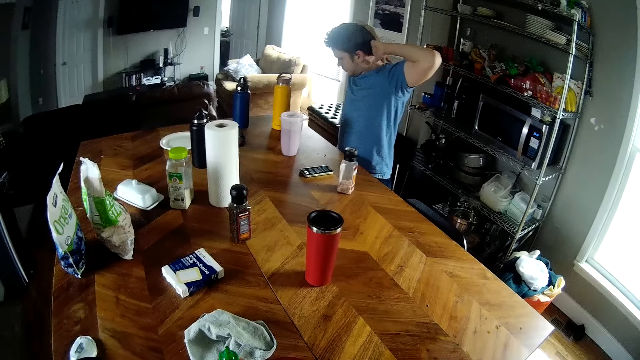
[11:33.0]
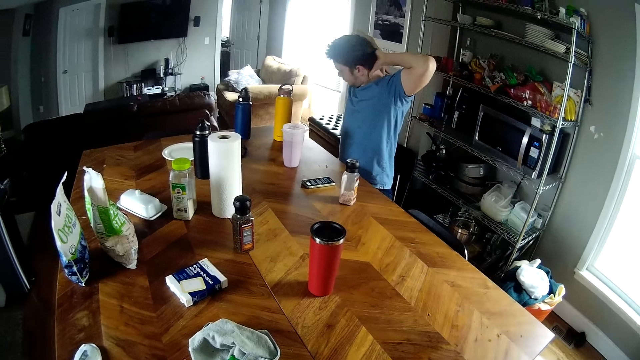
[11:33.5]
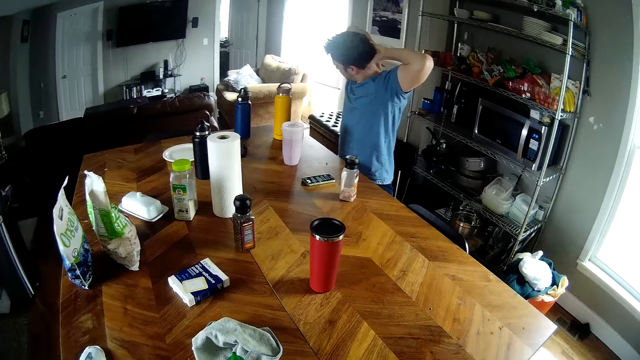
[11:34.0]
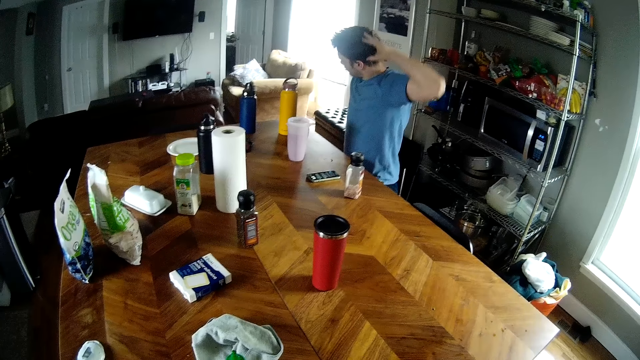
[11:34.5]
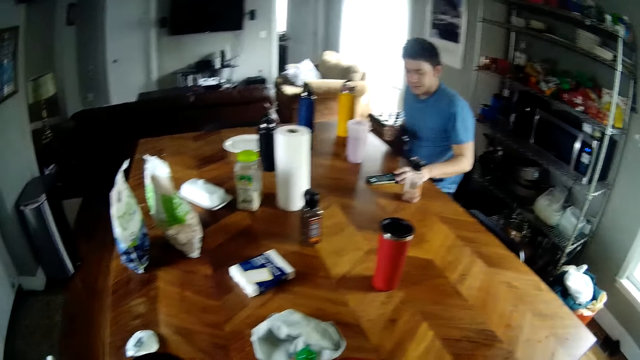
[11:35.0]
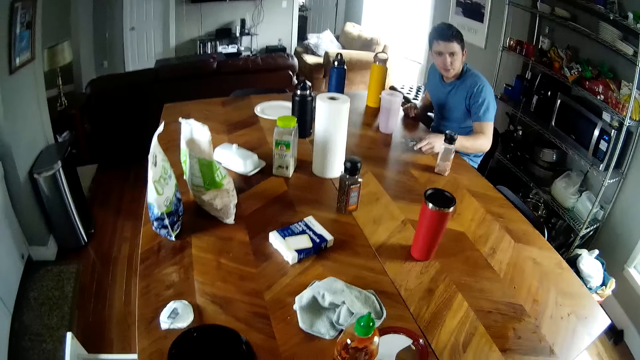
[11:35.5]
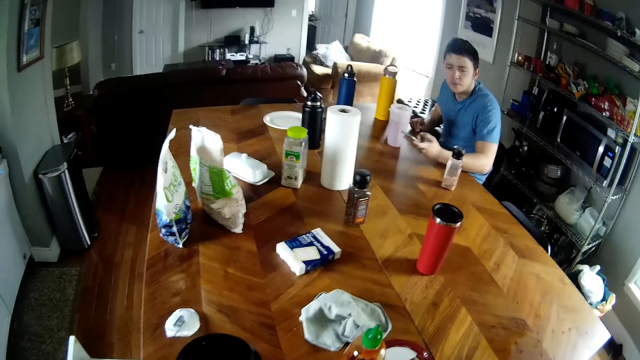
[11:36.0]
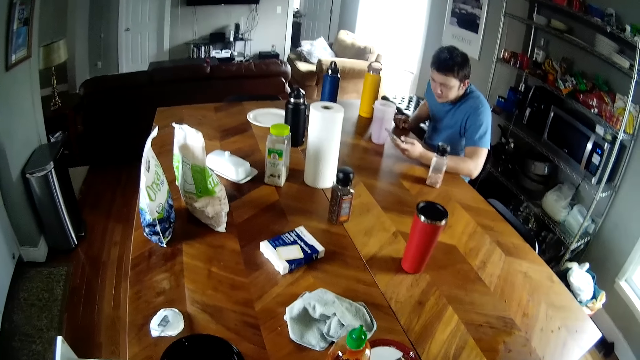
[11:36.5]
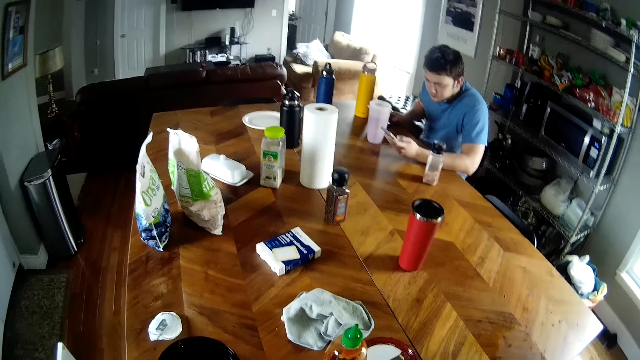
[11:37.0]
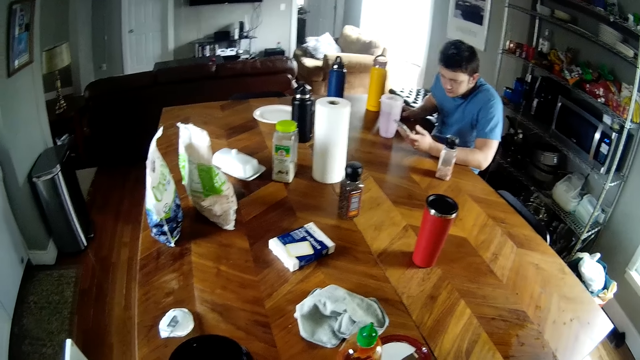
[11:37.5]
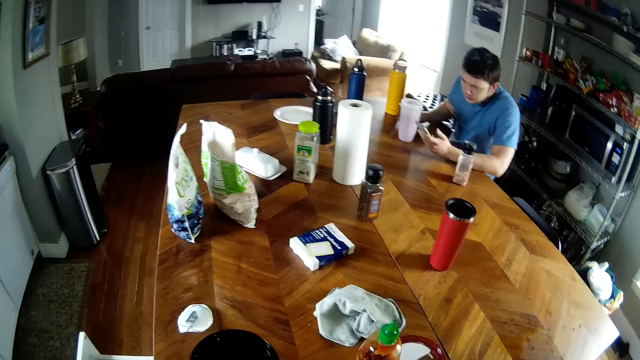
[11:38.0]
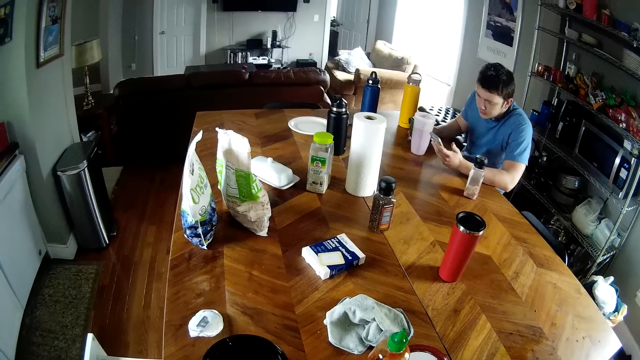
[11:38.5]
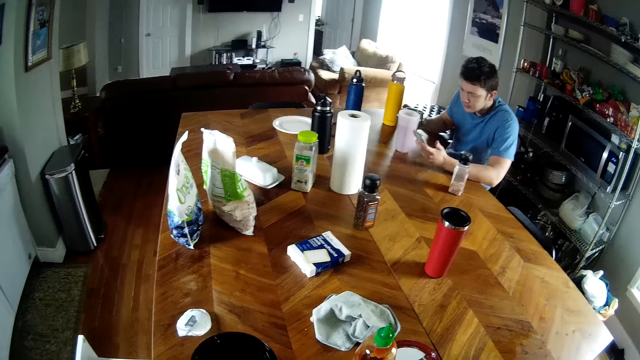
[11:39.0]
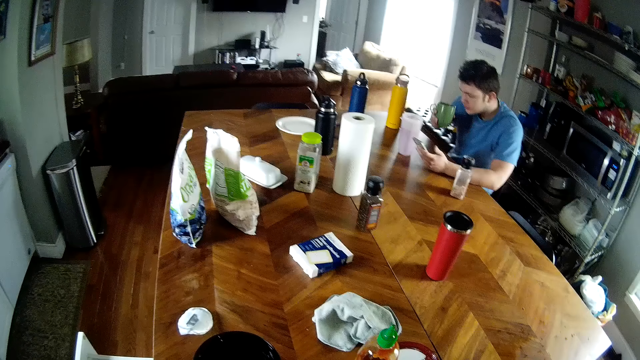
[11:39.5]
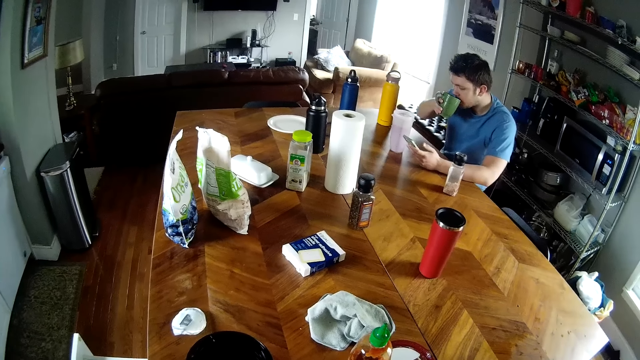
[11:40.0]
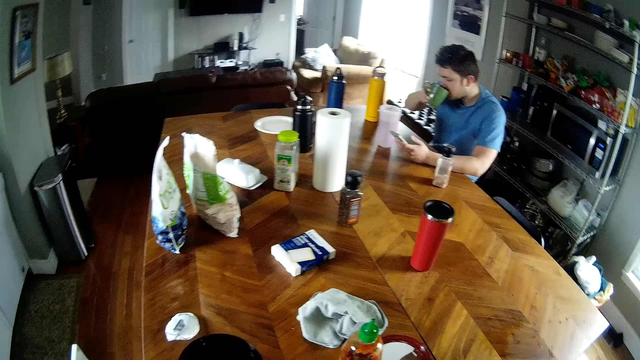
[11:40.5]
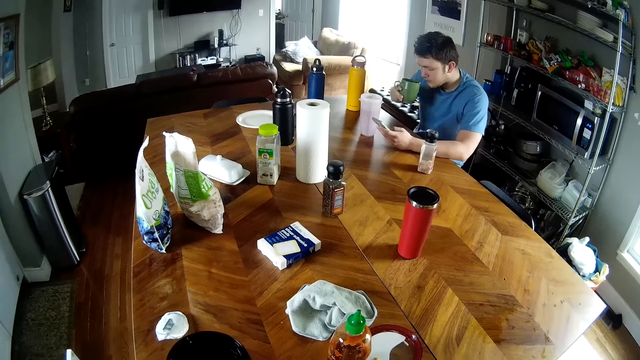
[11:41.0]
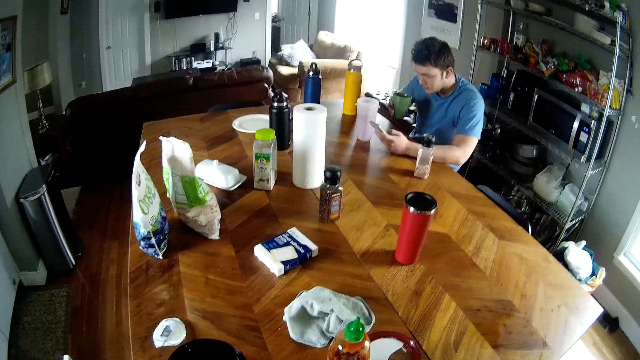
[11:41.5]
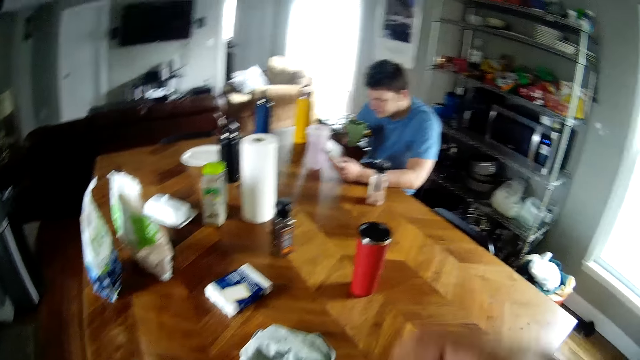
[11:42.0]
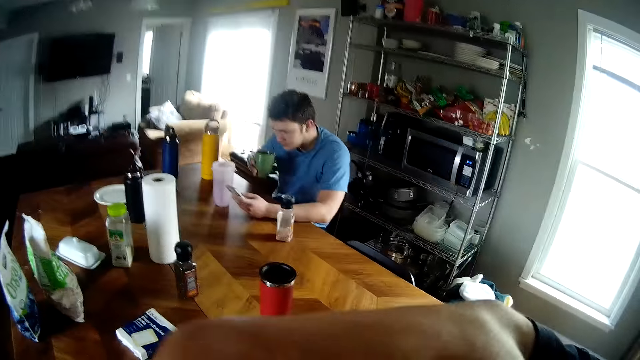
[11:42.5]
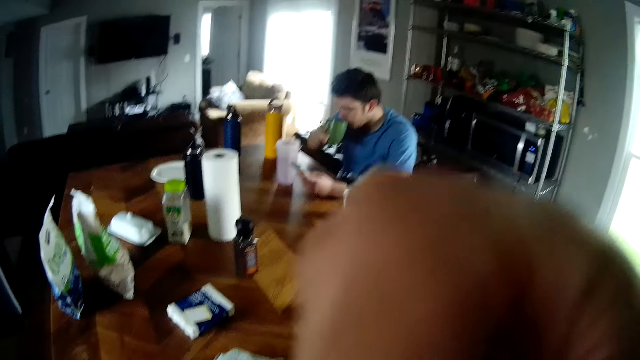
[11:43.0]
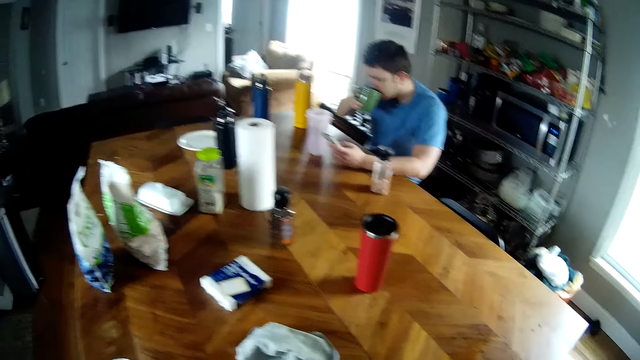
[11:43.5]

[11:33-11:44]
The camera wearer stares at the table. A man picks up the cellphone on the table with his left hand. The man operates the cellphone with his left hand. The camera wearer hits at something. The man picks up a green mug on the table with his right hand. The man drinks from the green mug in his right hand. The camera wearer stares at the table.

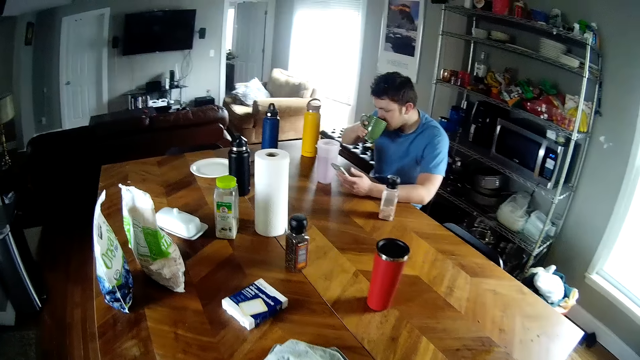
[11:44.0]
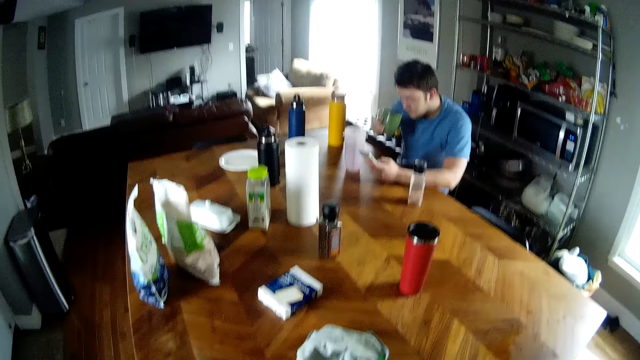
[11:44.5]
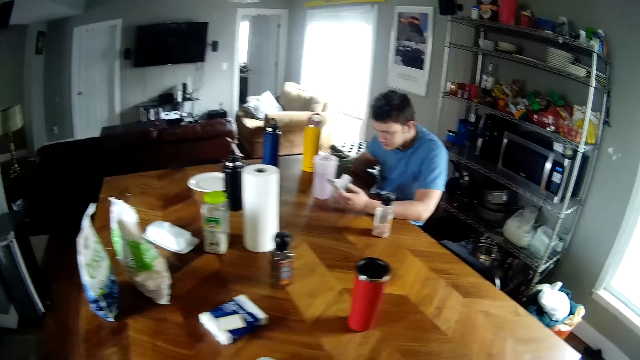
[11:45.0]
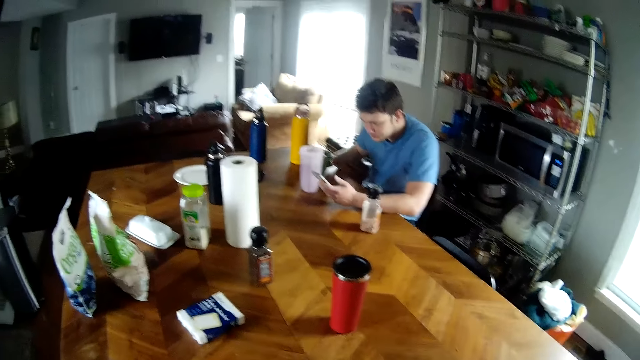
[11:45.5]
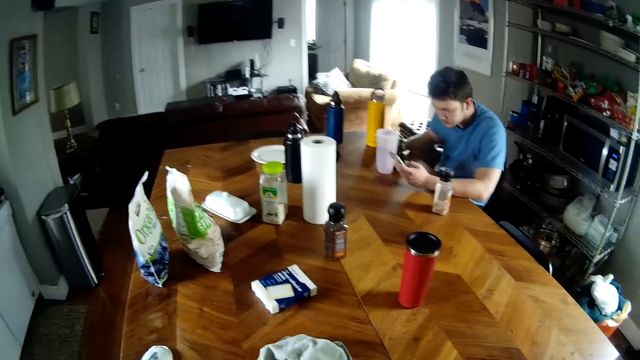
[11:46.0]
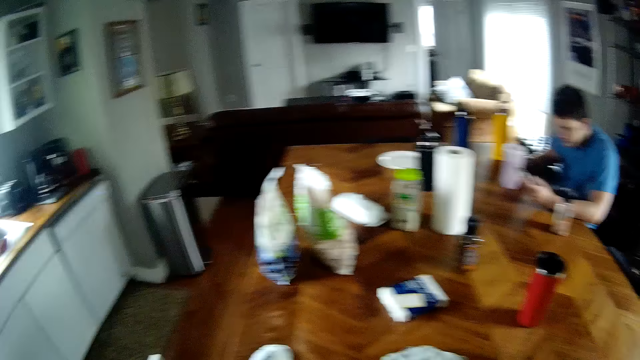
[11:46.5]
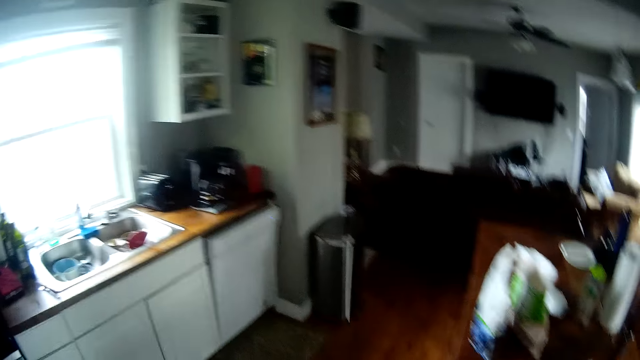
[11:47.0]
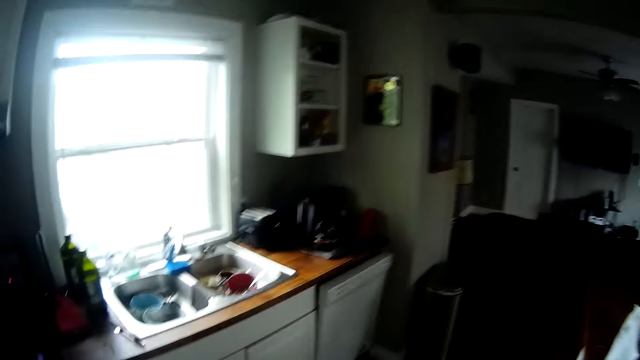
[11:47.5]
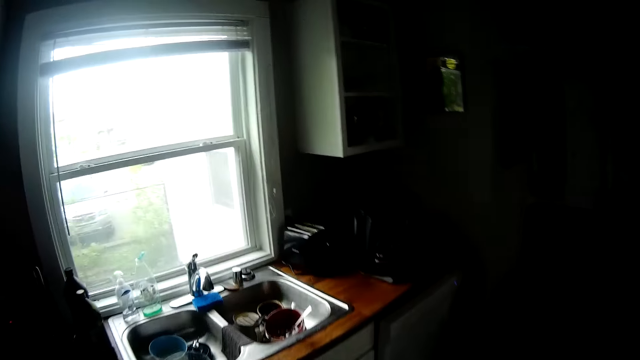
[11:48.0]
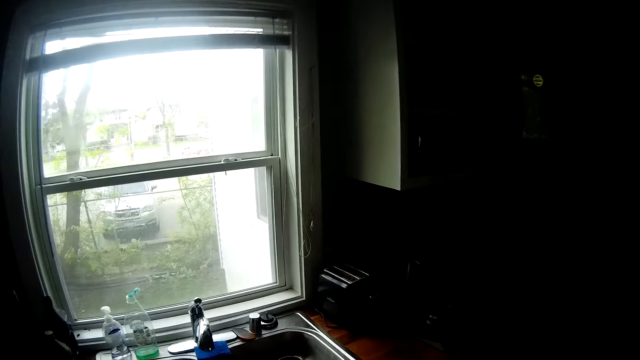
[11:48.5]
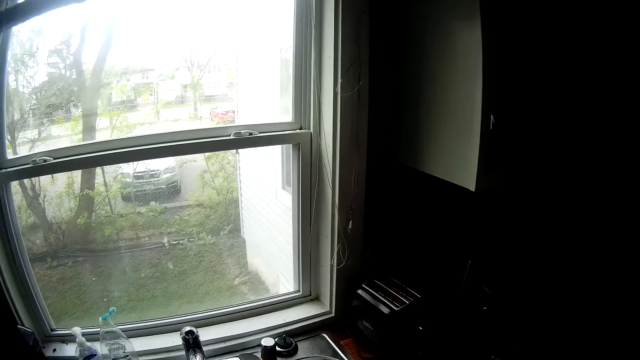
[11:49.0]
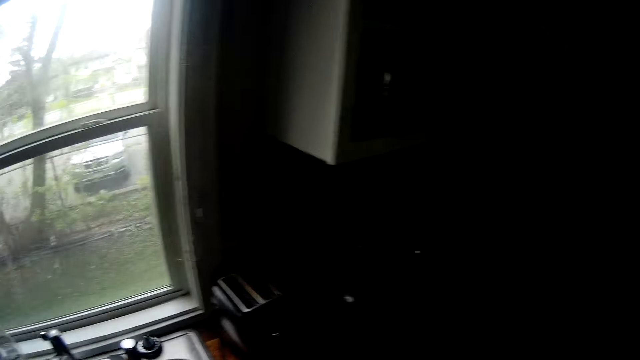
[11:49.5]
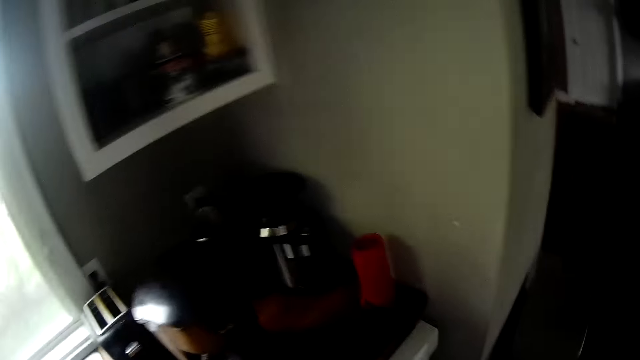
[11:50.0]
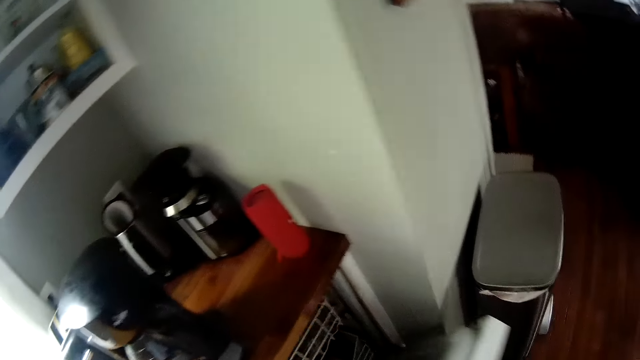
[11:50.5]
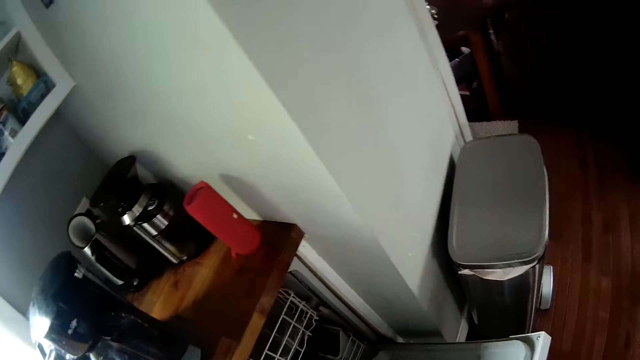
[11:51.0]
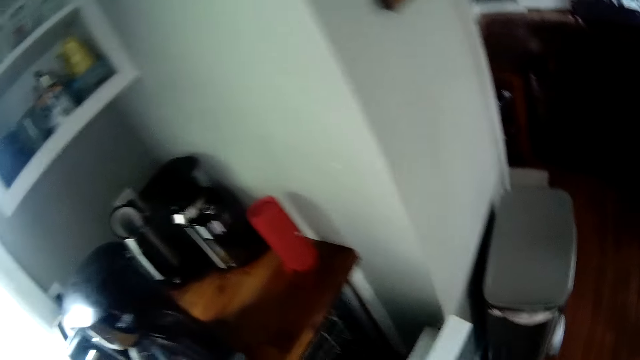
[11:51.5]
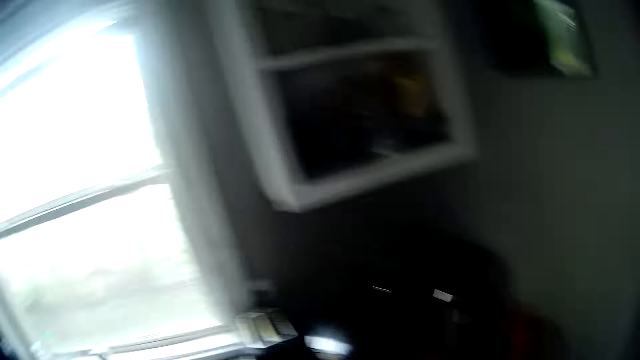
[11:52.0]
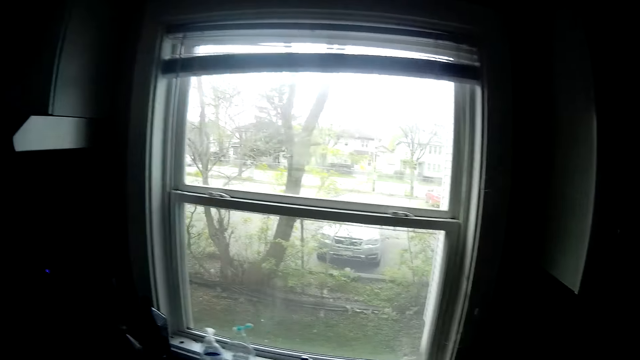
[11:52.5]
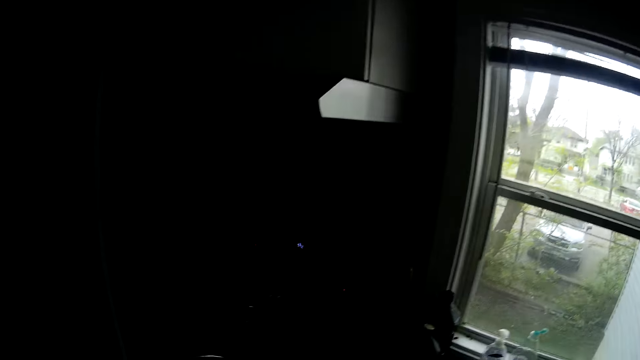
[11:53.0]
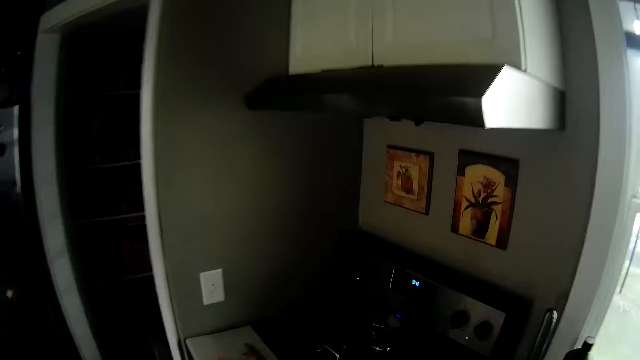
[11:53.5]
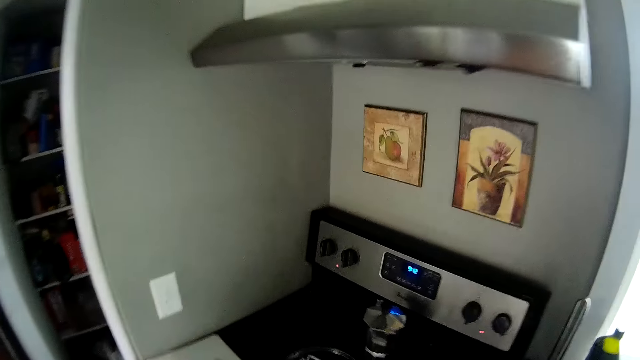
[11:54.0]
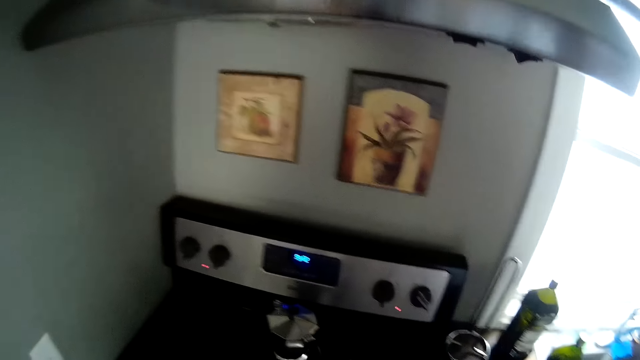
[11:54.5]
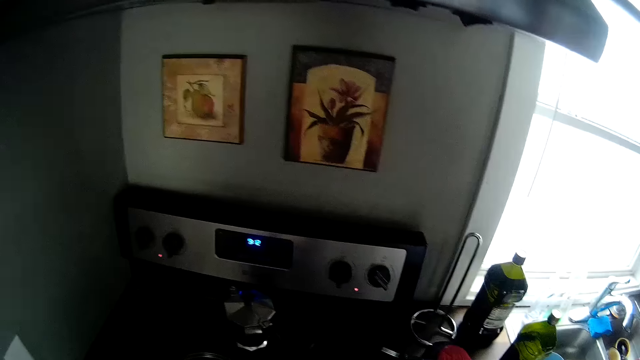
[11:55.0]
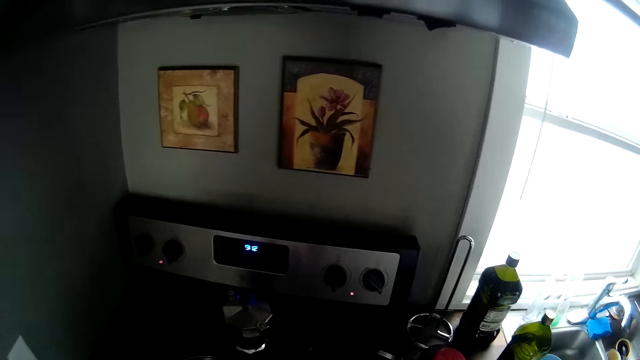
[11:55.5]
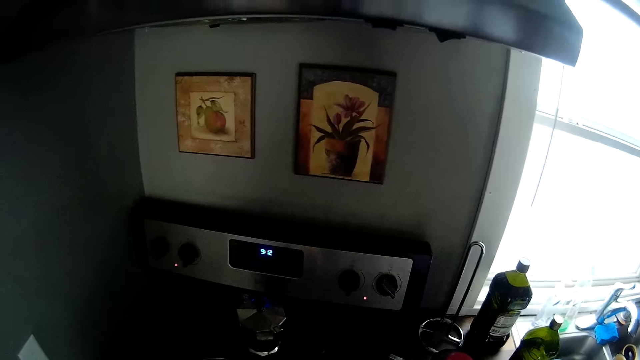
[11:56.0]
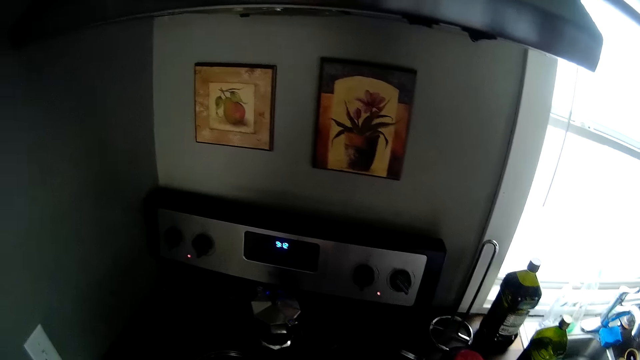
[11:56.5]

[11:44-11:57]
The camera wearer wipes his left hand on the cloth on the table. A man drops the green mug in his right hand on the table. The camera wearer moves towards the sink. He stares at the window. He opens a dishwasher or cabinet with his right hand. He closes the dishwasher or cabinet with his right hand. He walks to the cooker. He cooks in the cooking gas.
